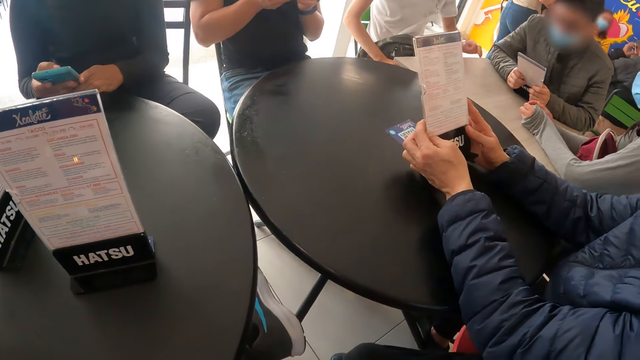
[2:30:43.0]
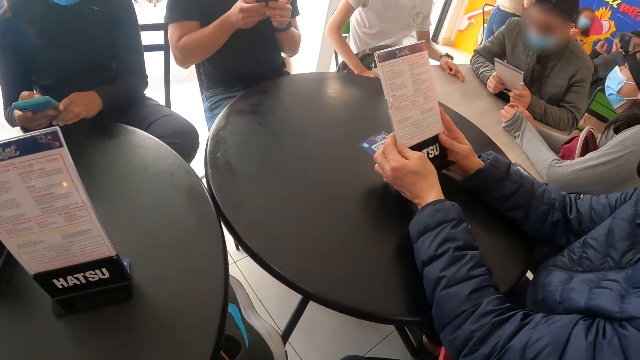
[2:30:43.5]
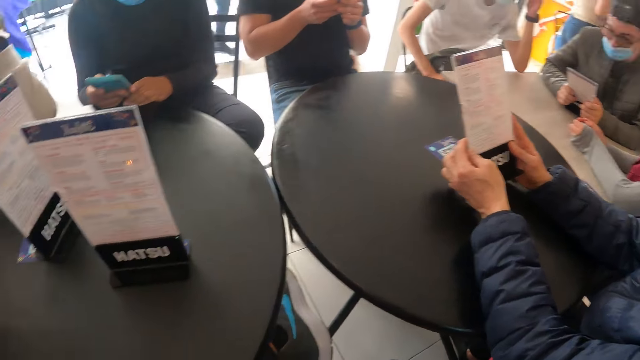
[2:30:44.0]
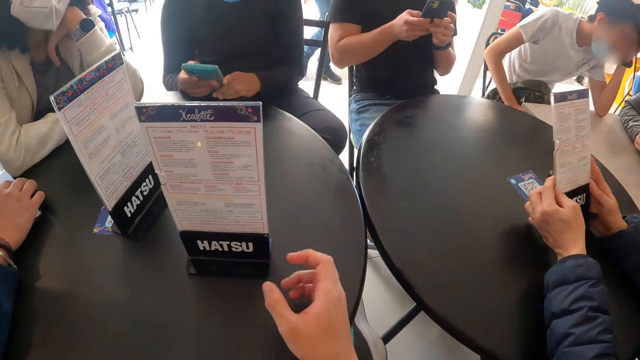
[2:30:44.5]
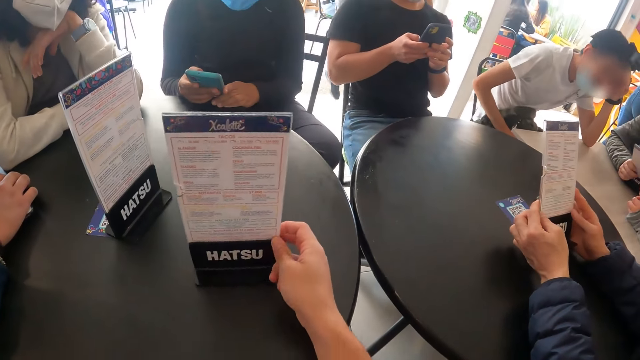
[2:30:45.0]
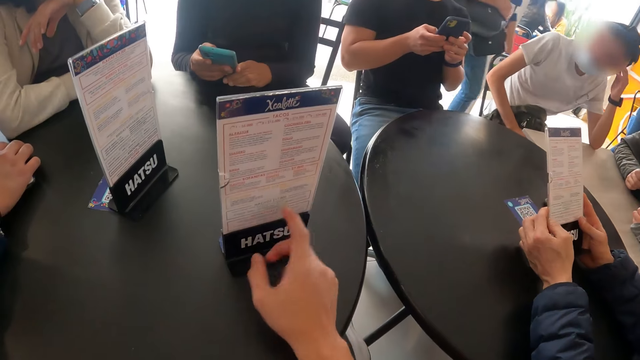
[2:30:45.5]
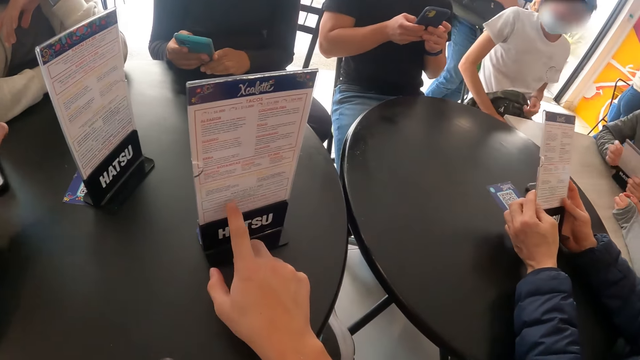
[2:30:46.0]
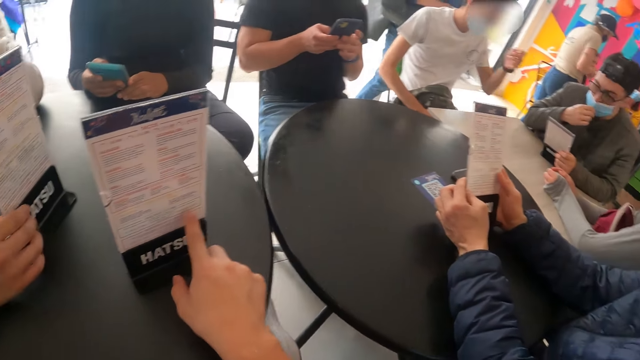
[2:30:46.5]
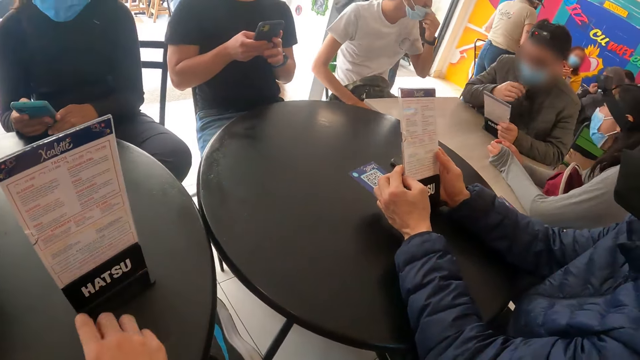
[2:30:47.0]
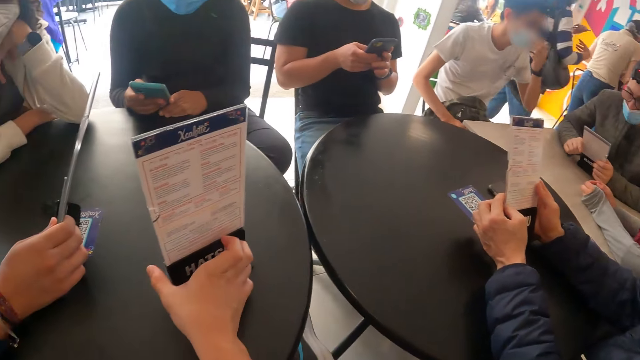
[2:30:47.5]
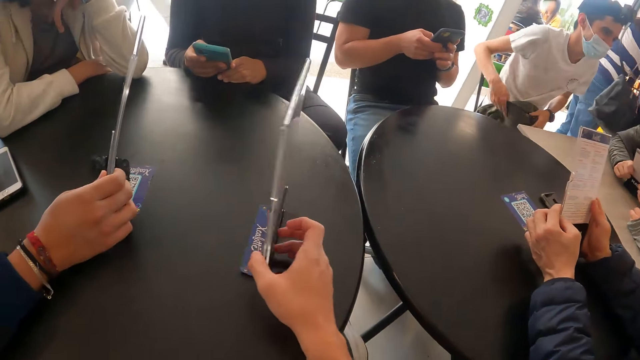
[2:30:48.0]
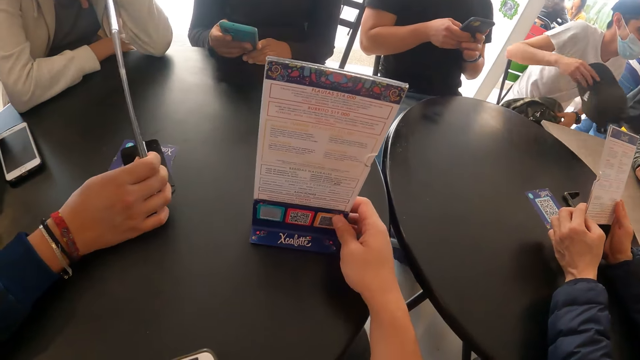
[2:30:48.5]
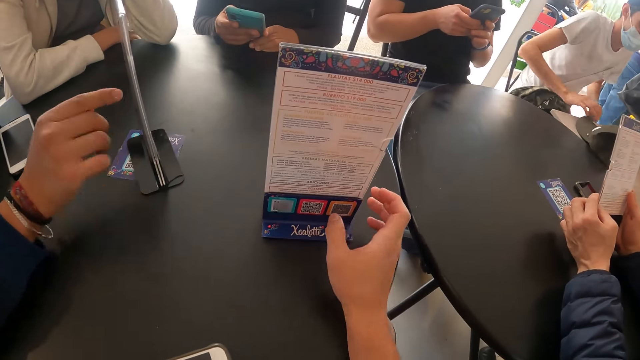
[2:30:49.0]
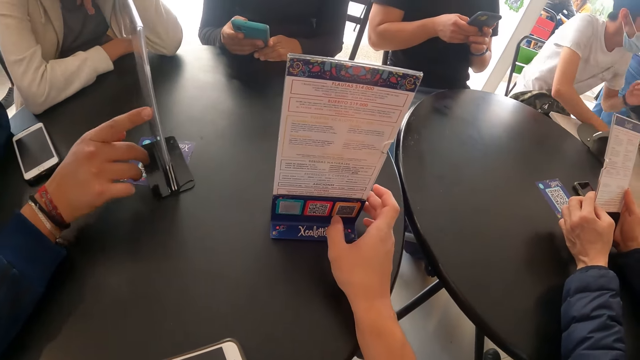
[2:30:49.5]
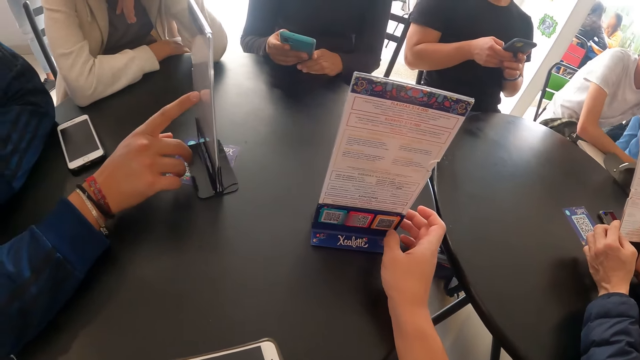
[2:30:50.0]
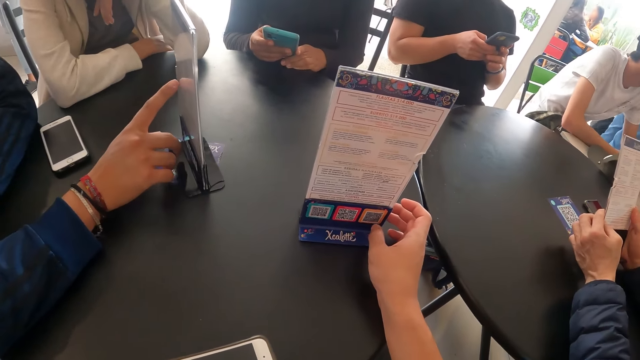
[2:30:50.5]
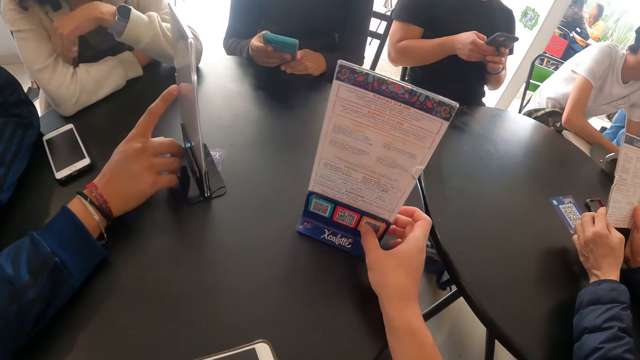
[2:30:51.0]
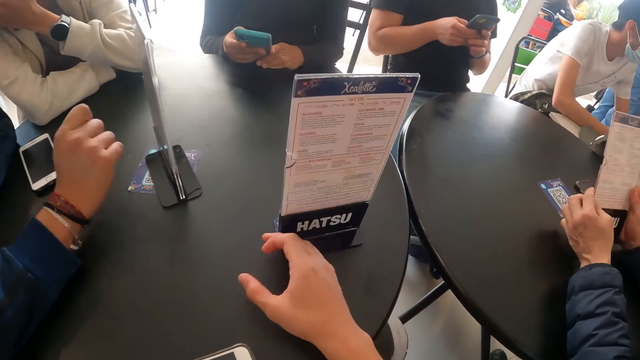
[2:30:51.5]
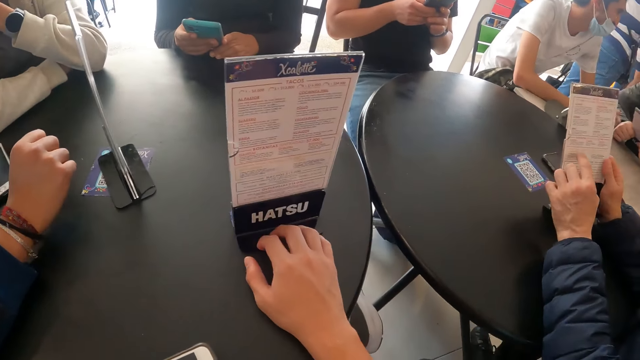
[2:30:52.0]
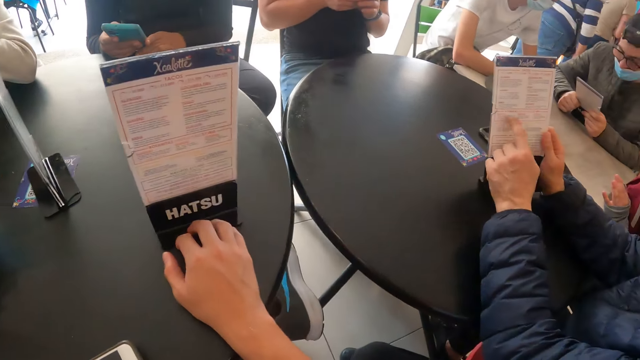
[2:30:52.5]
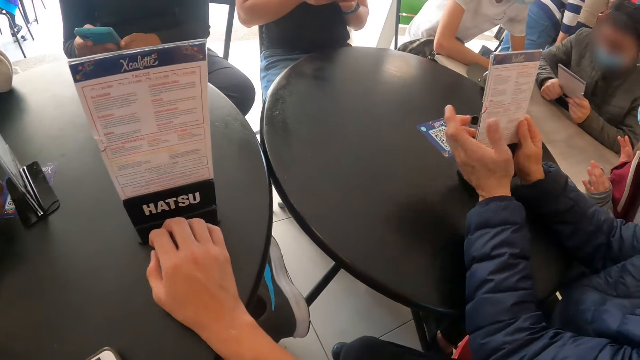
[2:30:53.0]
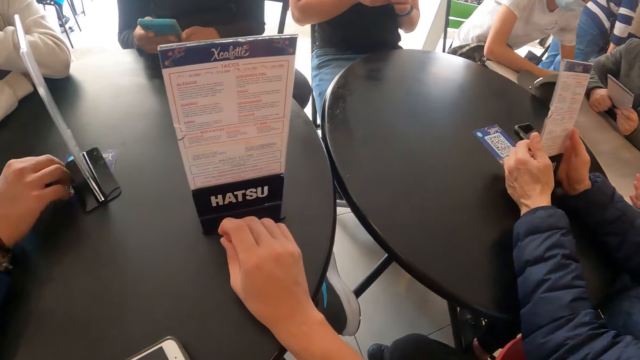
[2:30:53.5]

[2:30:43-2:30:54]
A person scrolls the phone. A man interacts with a woman. The camera wearer adjusts the table menu on the table with his right hand. He touches the phone. Another man adjusts the table menu on the table with his right hand. The first man picks up a cap from his lap with his right hand and drops the cap on the table with his right hand. The other man interacts with another woman. The camera wearer touches the menu. Another man interacts with the camera wearer.

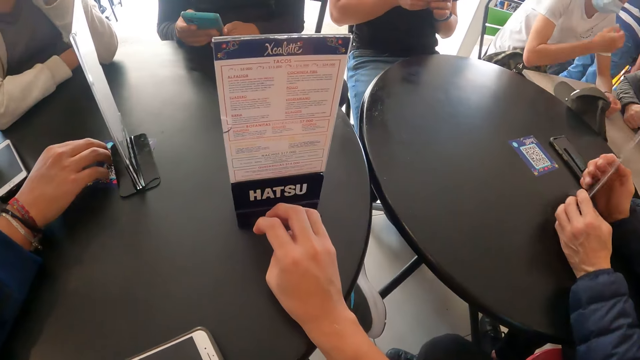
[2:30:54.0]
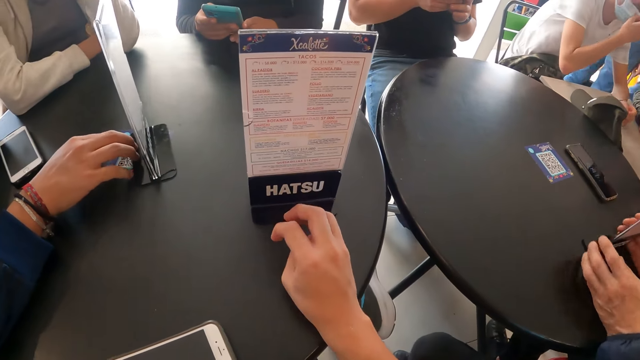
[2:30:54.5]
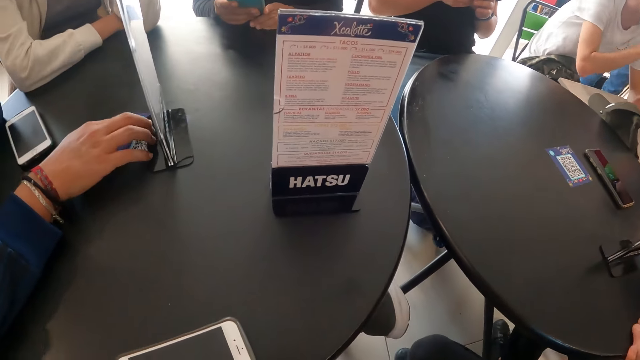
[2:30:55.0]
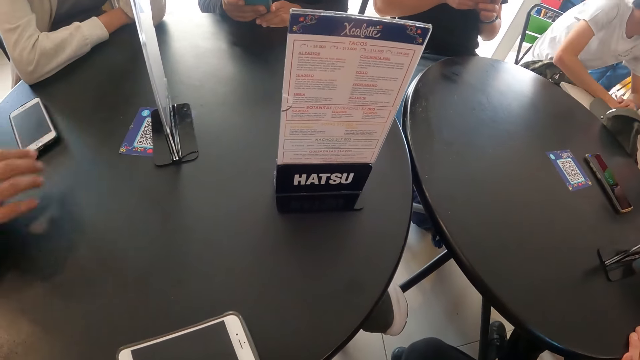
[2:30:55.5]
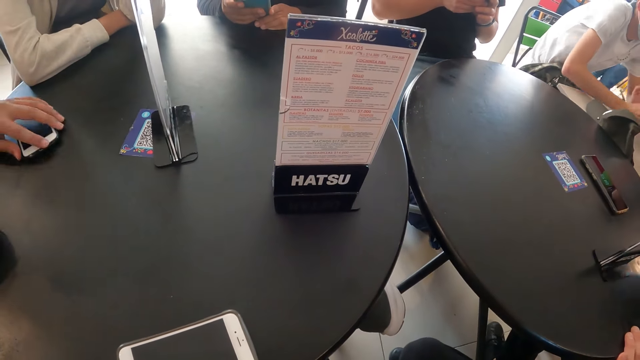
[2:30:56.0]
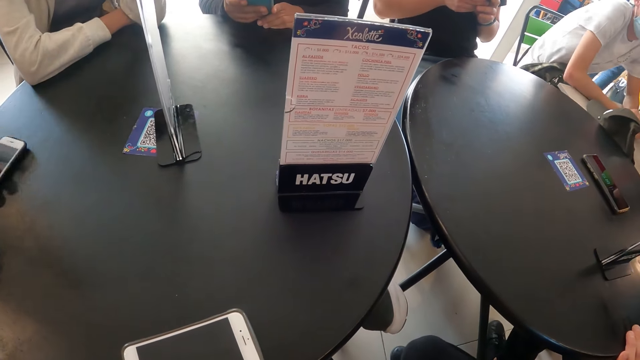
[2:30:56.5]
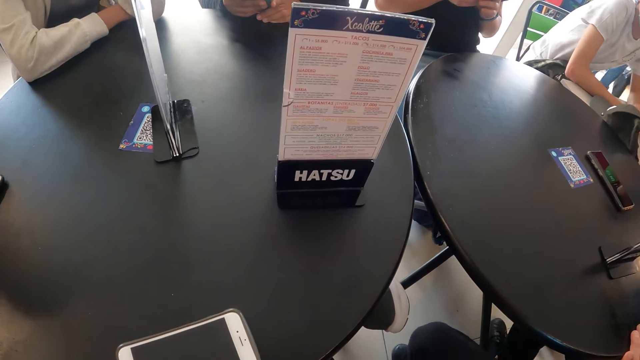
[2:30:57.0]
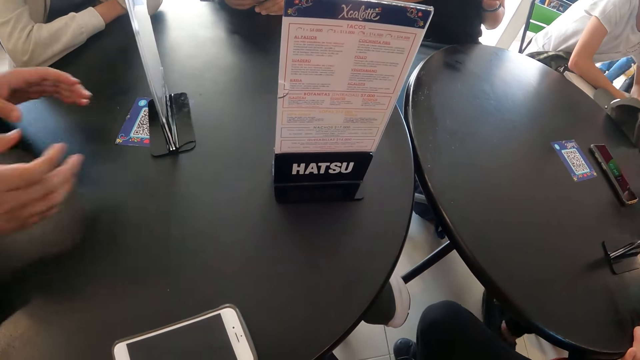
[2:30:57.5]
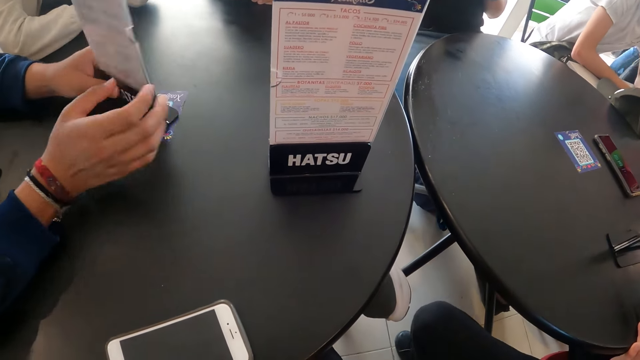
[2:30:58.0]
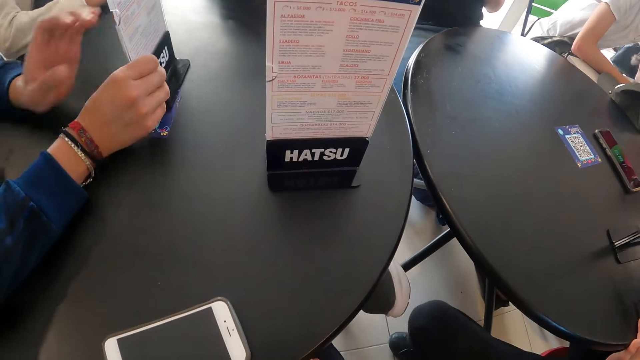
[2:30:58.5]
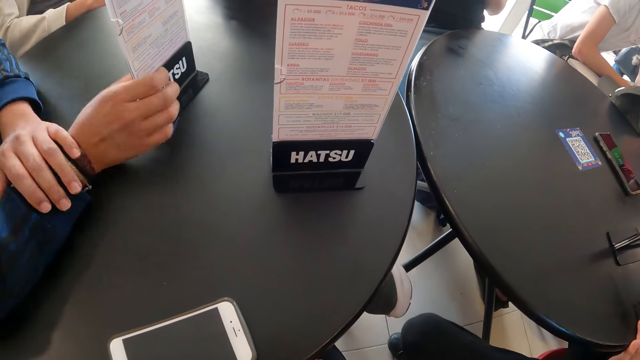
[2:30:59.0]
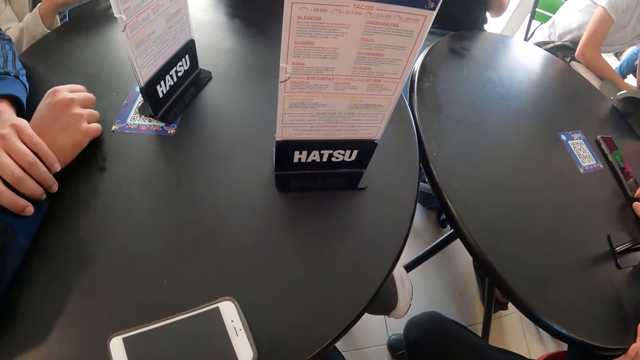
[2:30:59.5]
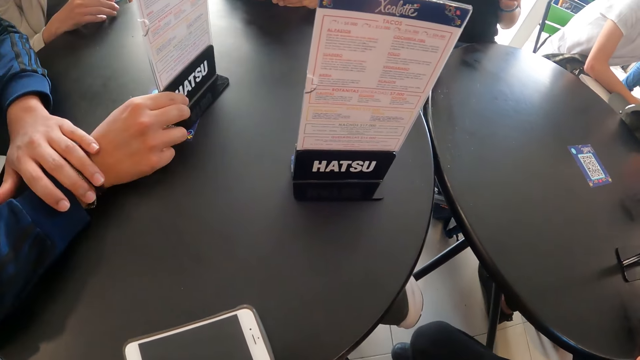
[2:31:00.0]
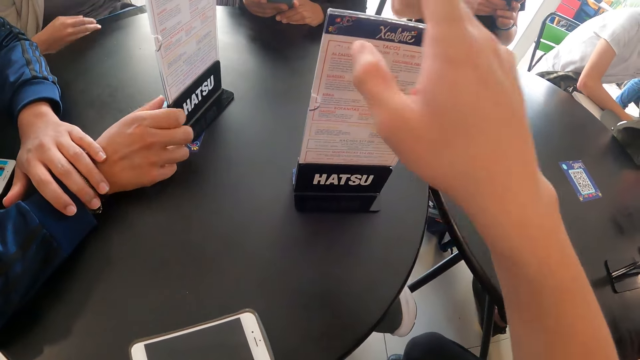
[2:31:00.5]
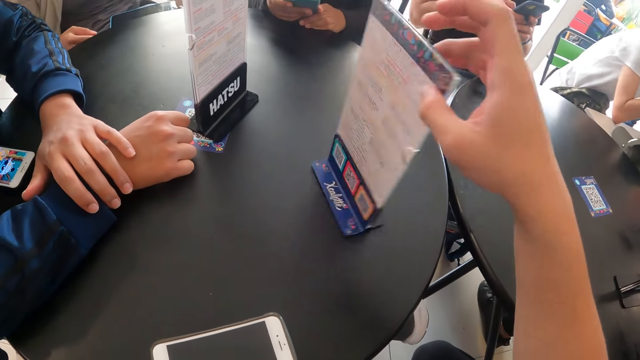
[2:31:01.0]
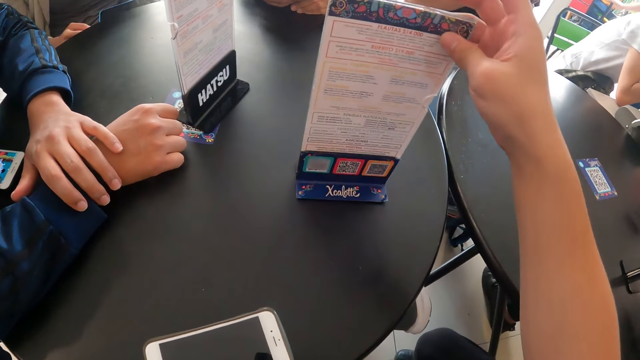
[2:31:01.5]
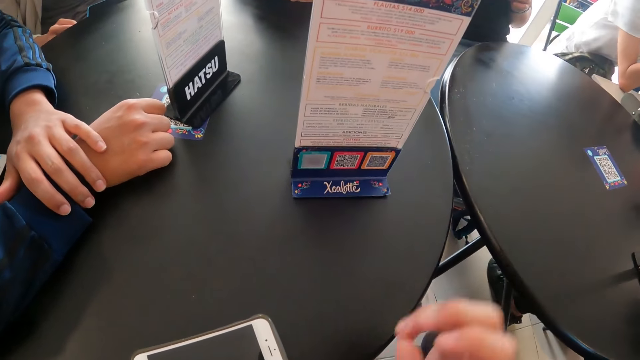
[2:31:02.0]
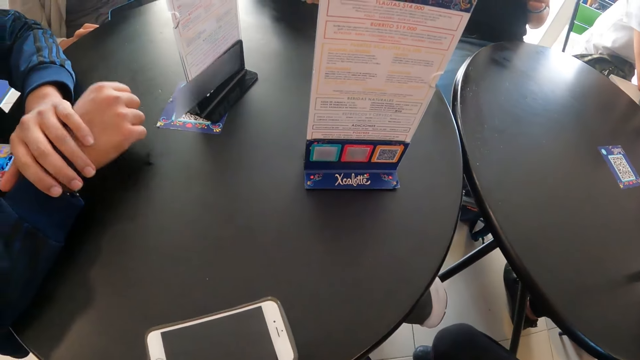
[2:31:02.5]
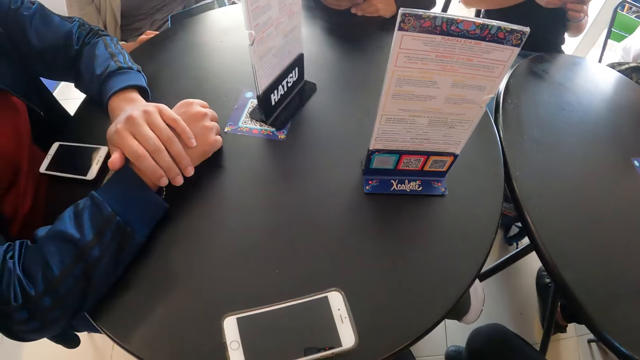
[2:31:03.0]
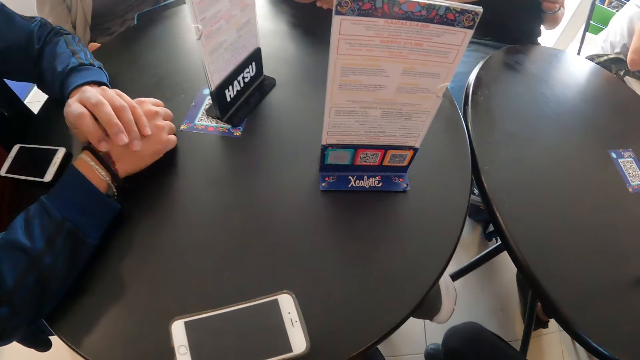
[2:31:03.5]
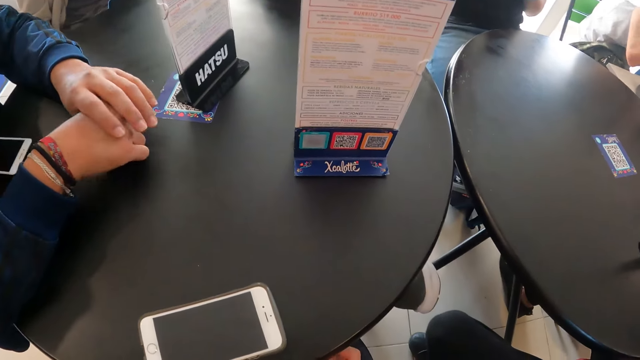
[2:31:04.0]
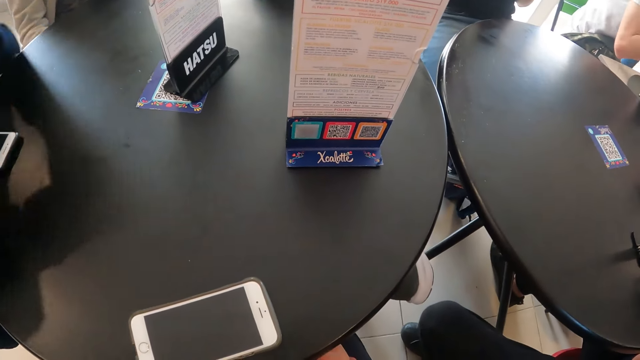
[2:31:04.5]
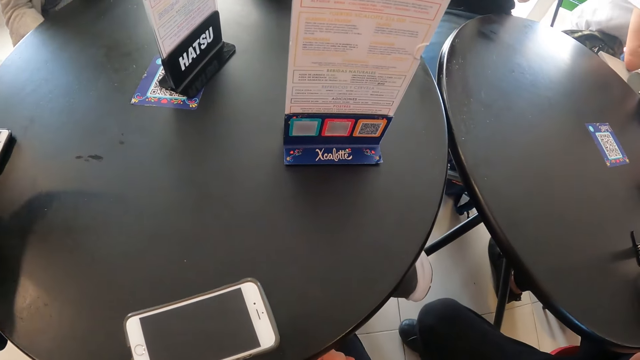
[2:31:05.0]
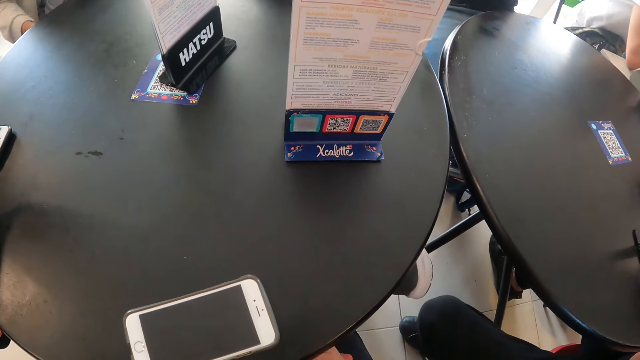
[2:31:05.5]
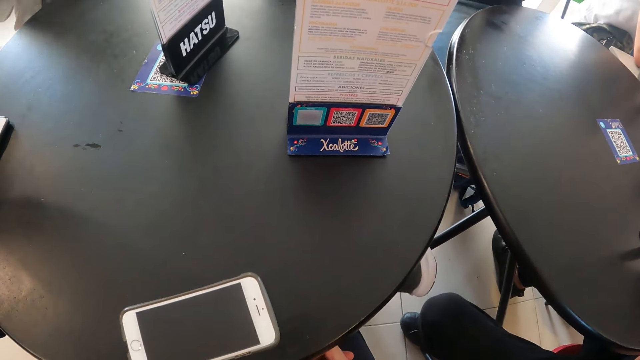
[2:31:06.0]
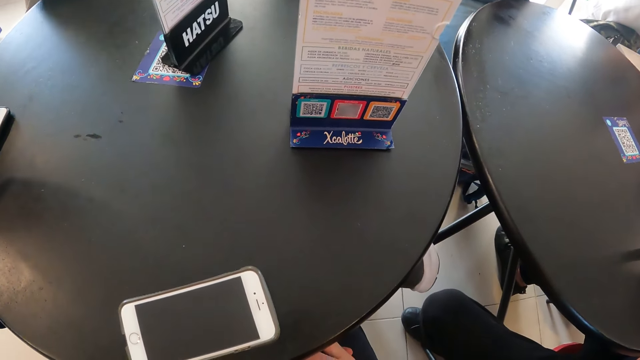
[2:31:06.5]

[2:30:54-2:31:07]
A man drops the table menu on the table with both hands. Another man adjusts the phone on the table with his left hand. A person touches his phone. The other man adjusts the table menu on the table with both hands. He adjusts the table menu on the table with his right hand. The camera wearer adjusts the table menu on the table with his right hand. He touches the menu.
